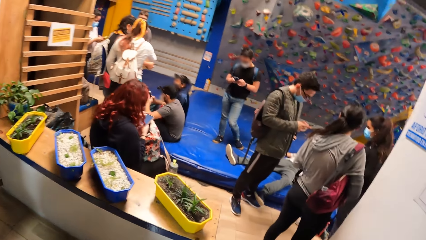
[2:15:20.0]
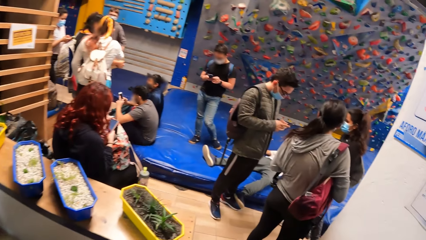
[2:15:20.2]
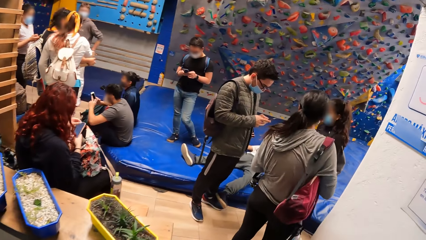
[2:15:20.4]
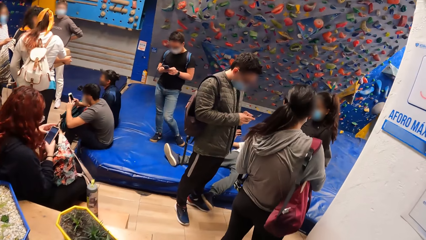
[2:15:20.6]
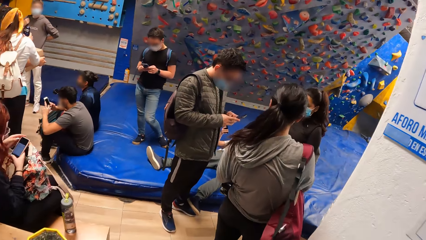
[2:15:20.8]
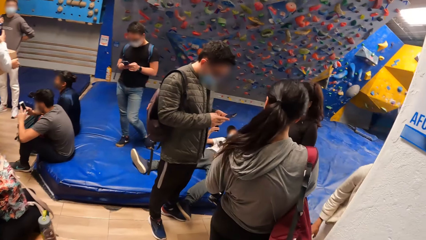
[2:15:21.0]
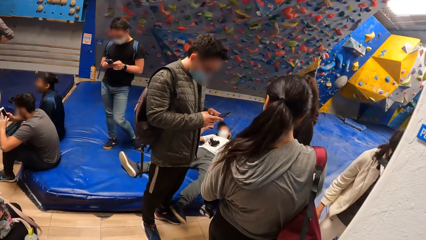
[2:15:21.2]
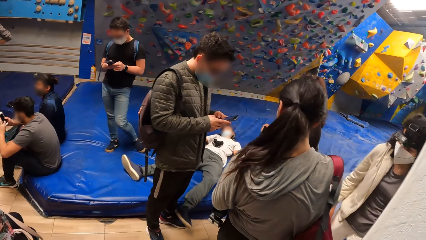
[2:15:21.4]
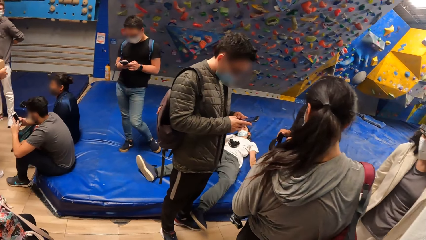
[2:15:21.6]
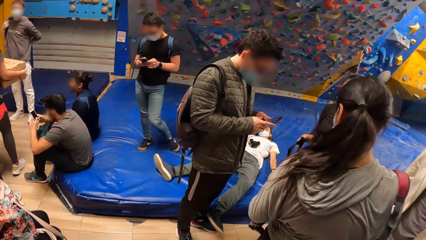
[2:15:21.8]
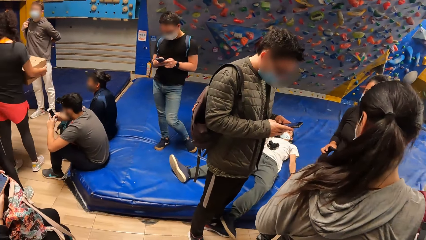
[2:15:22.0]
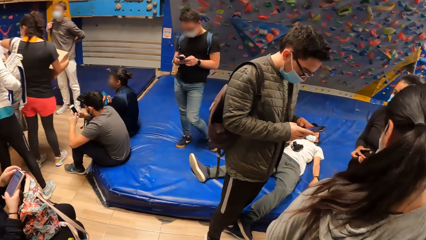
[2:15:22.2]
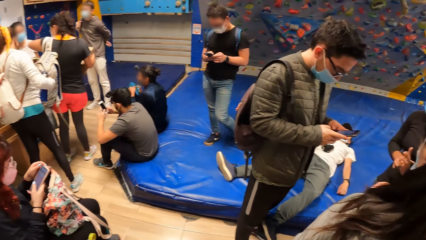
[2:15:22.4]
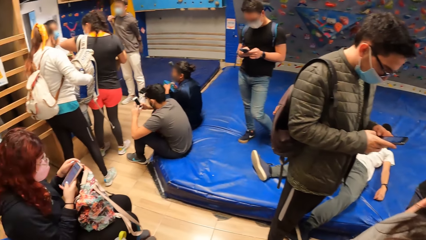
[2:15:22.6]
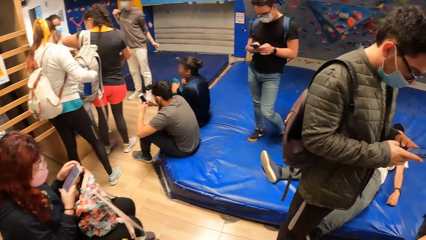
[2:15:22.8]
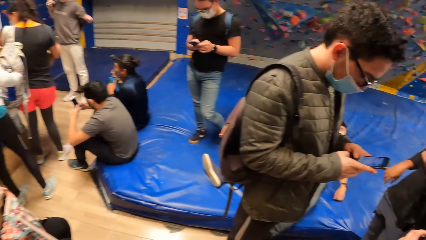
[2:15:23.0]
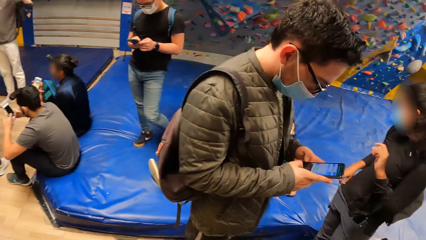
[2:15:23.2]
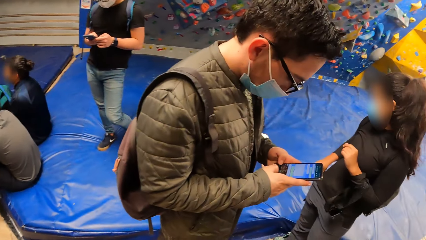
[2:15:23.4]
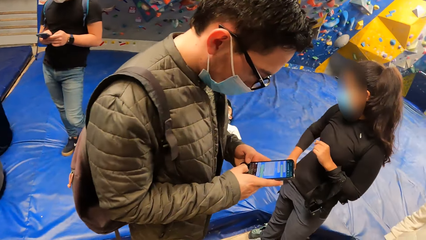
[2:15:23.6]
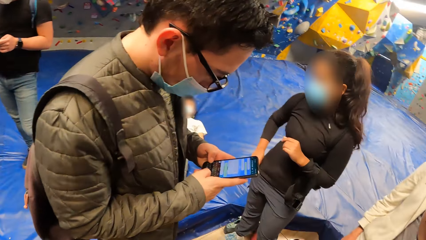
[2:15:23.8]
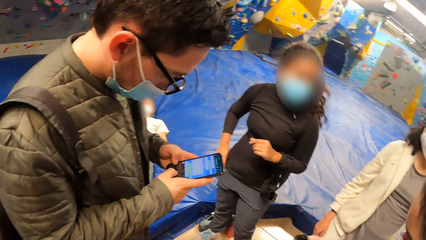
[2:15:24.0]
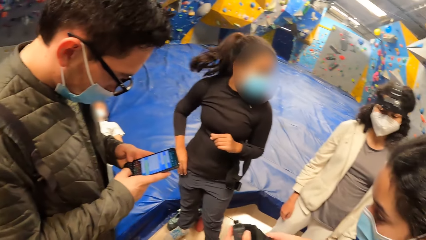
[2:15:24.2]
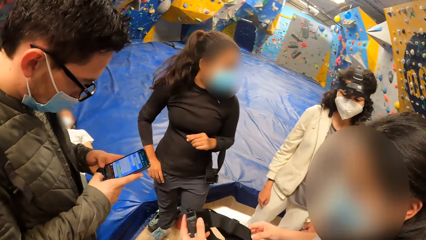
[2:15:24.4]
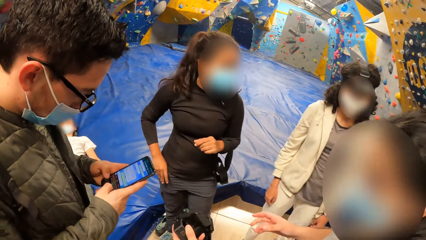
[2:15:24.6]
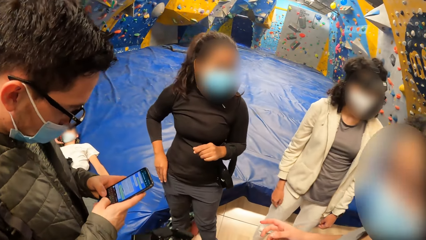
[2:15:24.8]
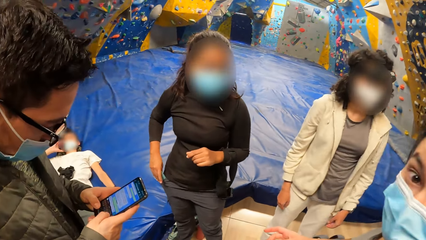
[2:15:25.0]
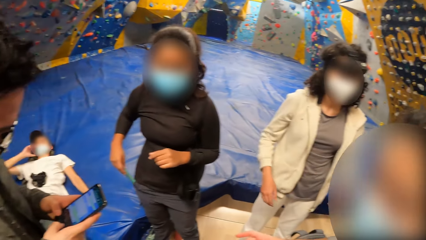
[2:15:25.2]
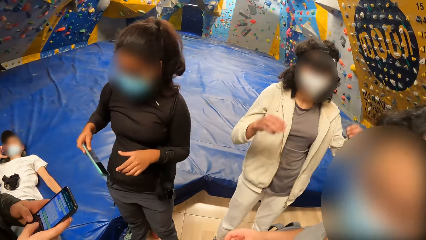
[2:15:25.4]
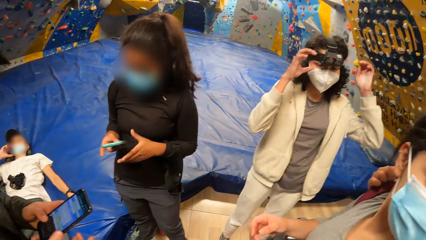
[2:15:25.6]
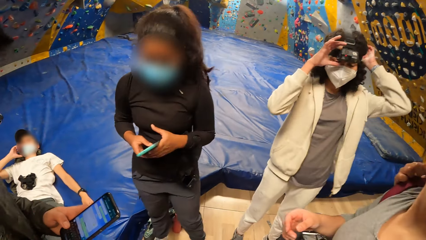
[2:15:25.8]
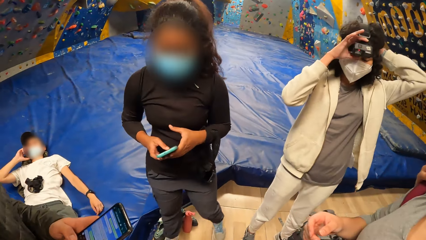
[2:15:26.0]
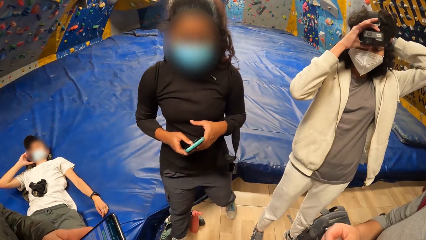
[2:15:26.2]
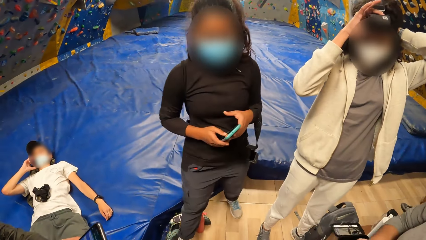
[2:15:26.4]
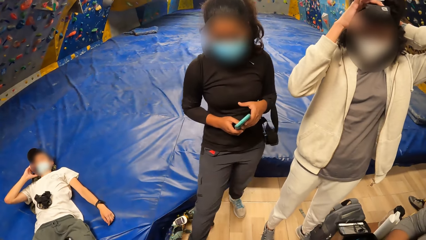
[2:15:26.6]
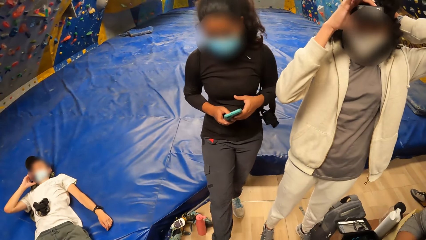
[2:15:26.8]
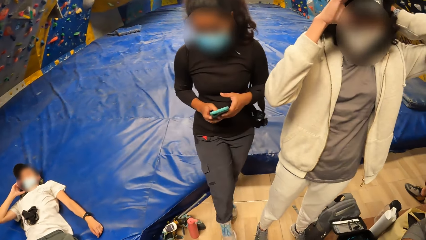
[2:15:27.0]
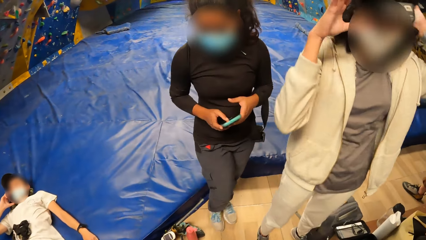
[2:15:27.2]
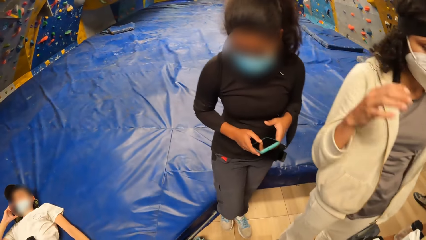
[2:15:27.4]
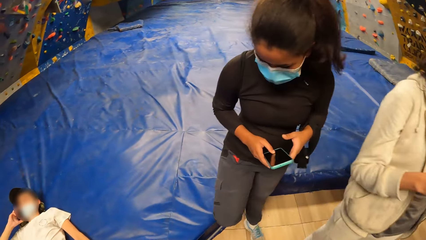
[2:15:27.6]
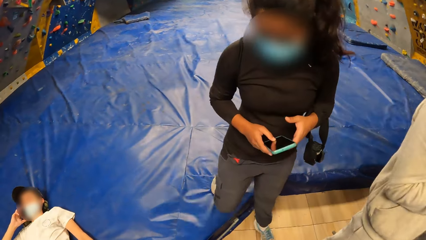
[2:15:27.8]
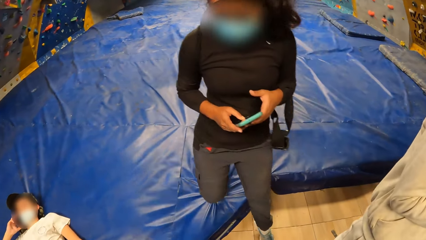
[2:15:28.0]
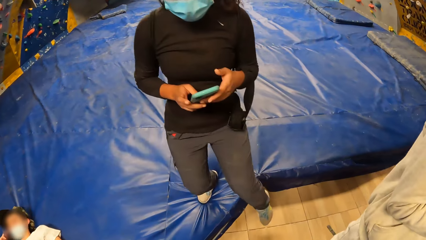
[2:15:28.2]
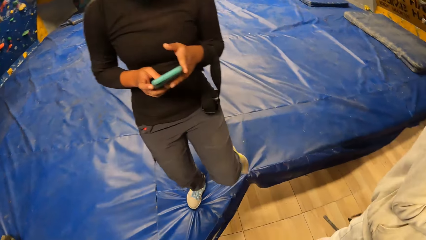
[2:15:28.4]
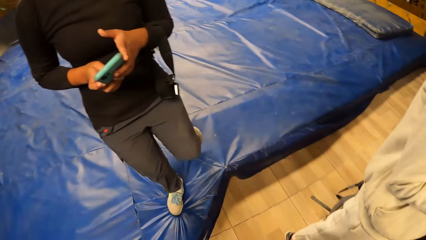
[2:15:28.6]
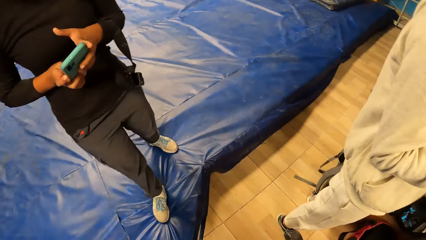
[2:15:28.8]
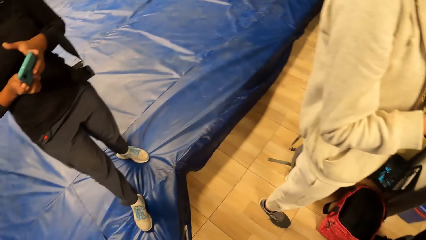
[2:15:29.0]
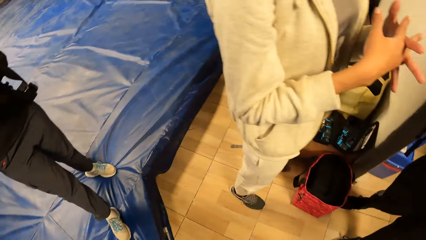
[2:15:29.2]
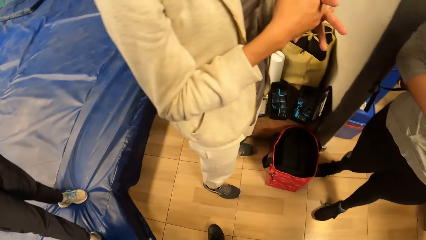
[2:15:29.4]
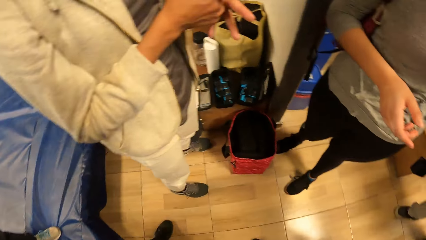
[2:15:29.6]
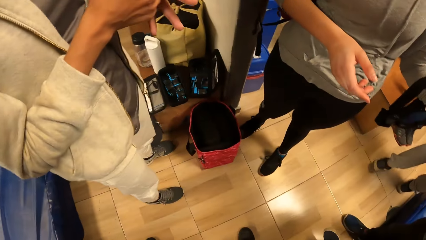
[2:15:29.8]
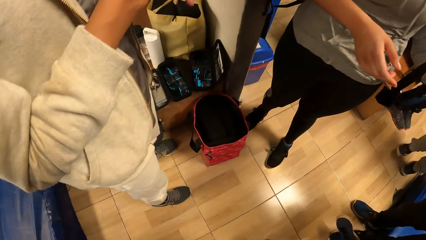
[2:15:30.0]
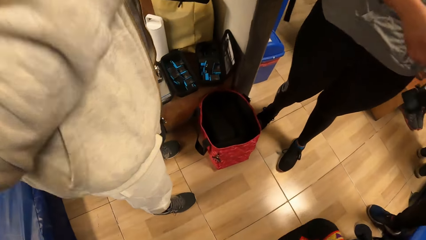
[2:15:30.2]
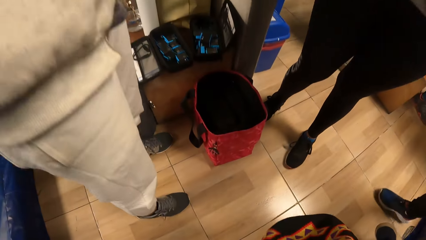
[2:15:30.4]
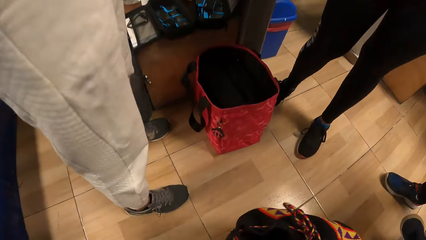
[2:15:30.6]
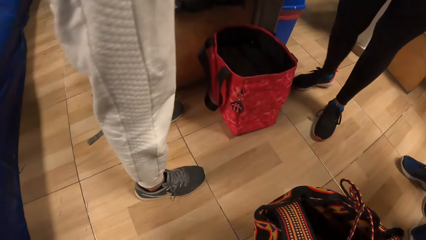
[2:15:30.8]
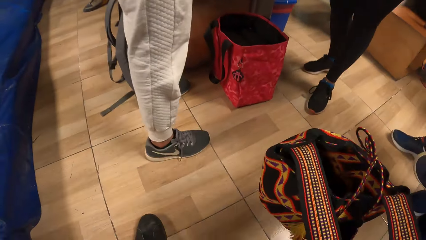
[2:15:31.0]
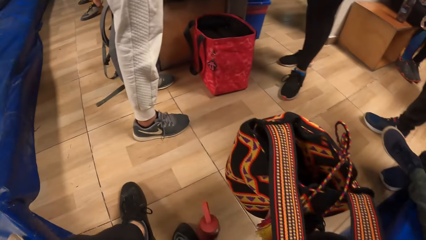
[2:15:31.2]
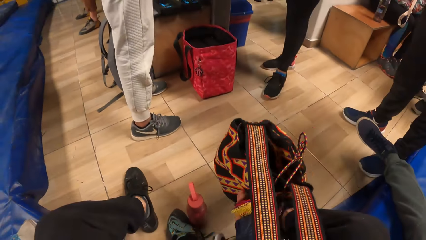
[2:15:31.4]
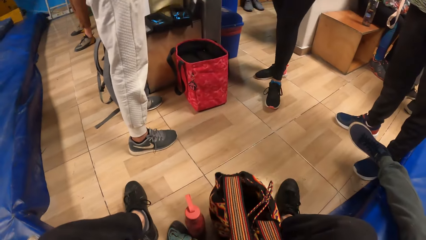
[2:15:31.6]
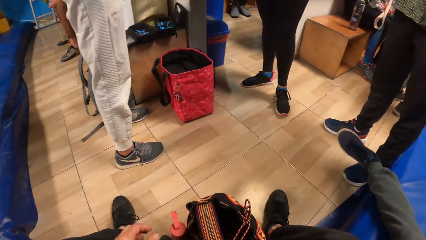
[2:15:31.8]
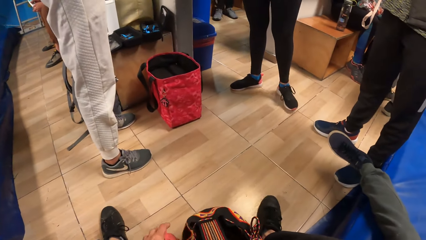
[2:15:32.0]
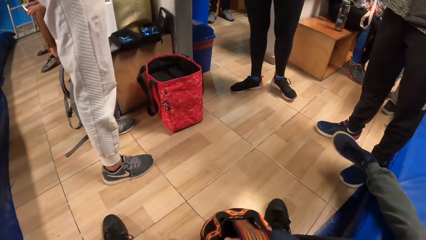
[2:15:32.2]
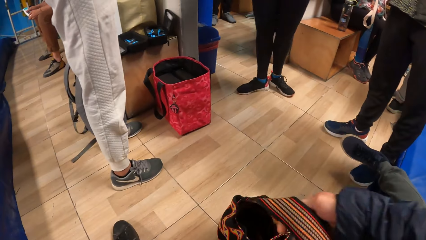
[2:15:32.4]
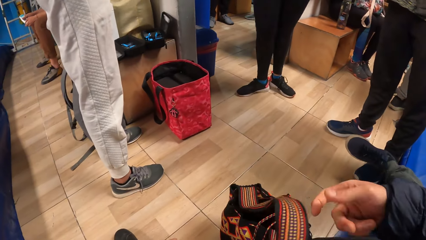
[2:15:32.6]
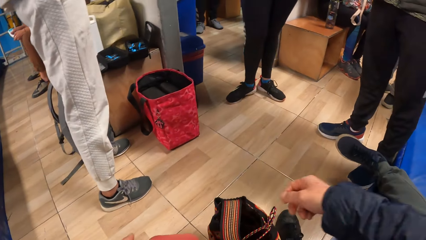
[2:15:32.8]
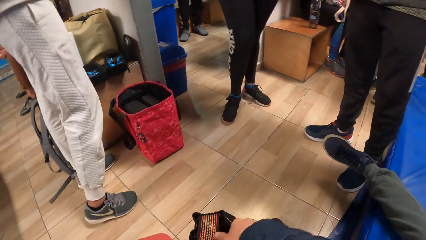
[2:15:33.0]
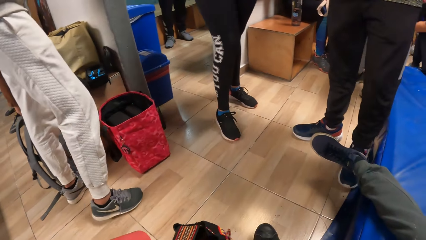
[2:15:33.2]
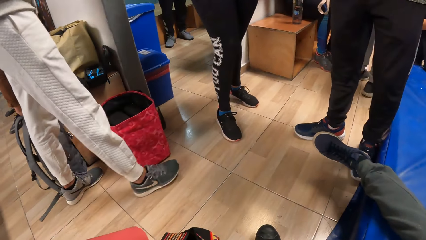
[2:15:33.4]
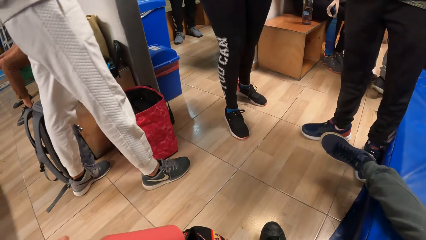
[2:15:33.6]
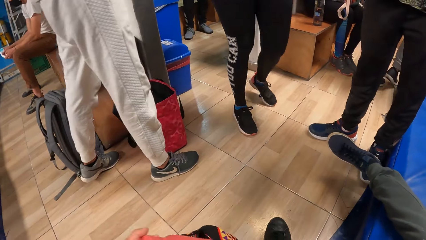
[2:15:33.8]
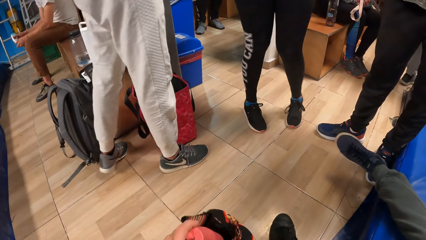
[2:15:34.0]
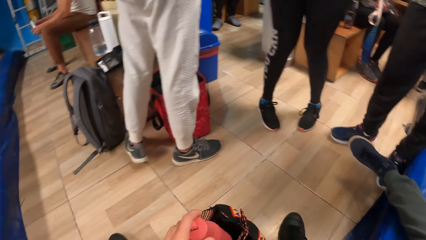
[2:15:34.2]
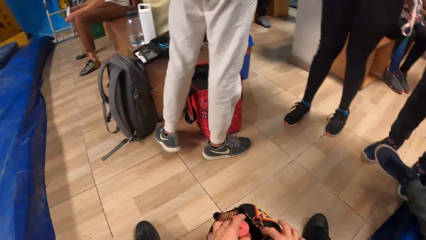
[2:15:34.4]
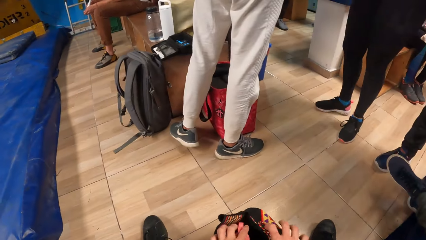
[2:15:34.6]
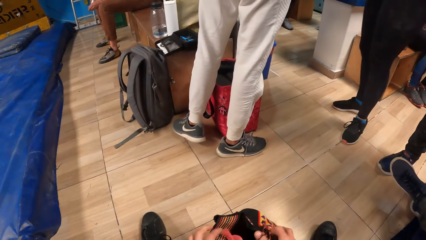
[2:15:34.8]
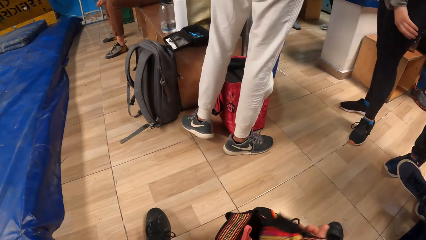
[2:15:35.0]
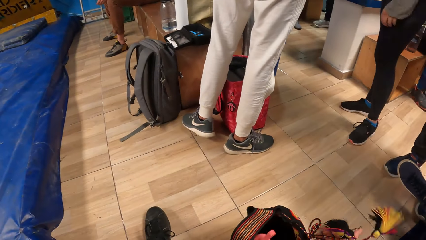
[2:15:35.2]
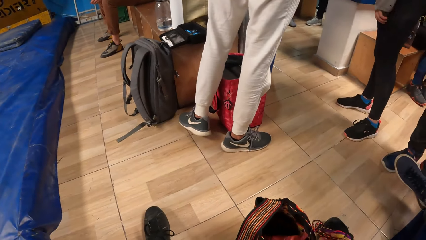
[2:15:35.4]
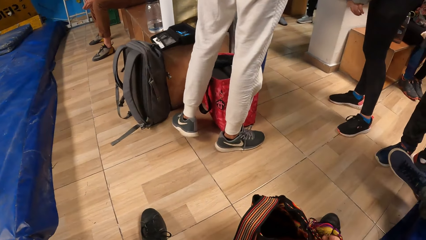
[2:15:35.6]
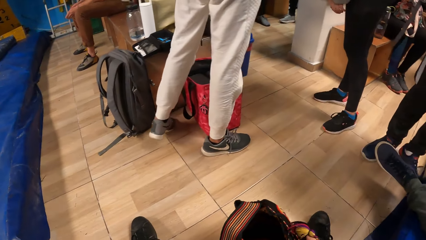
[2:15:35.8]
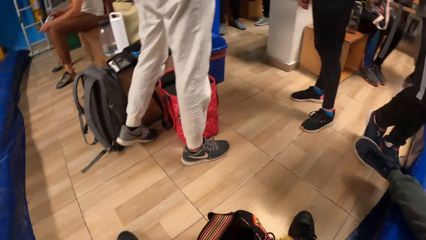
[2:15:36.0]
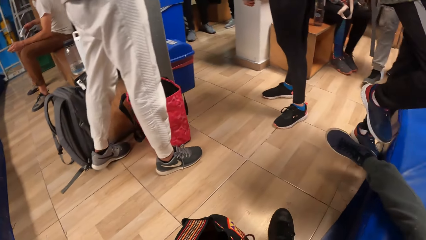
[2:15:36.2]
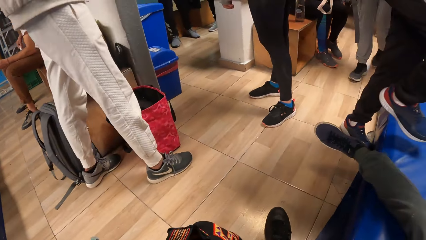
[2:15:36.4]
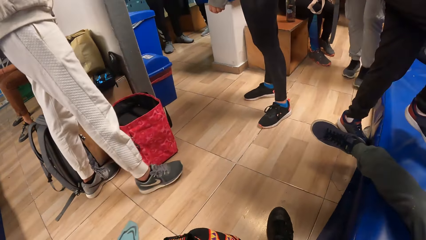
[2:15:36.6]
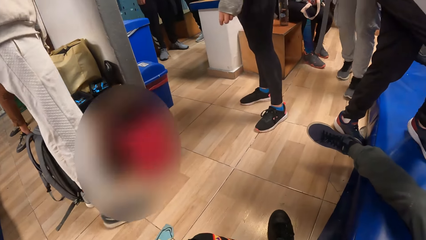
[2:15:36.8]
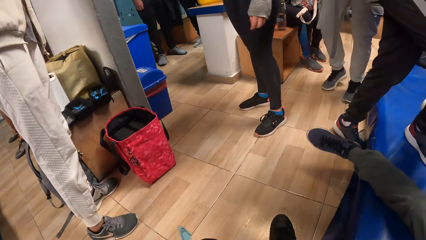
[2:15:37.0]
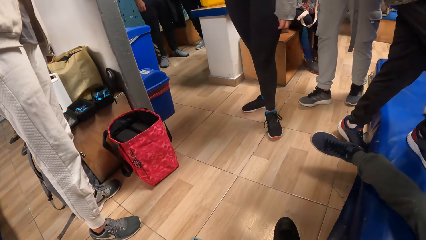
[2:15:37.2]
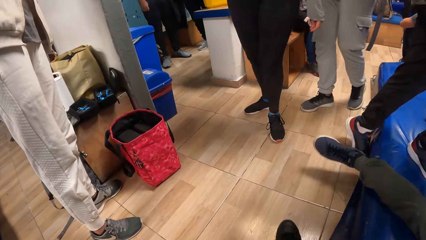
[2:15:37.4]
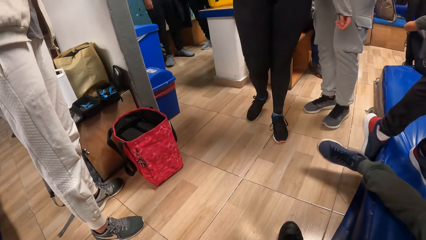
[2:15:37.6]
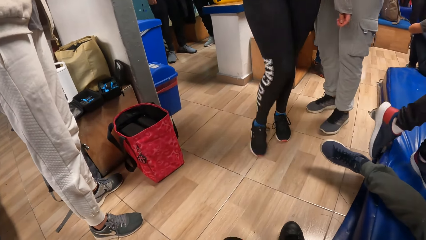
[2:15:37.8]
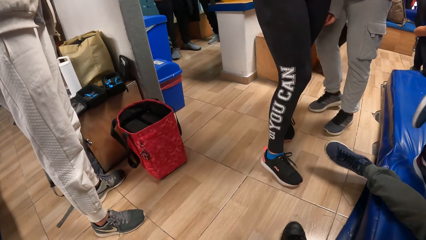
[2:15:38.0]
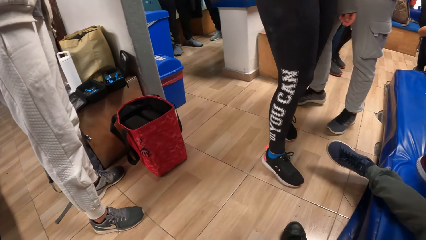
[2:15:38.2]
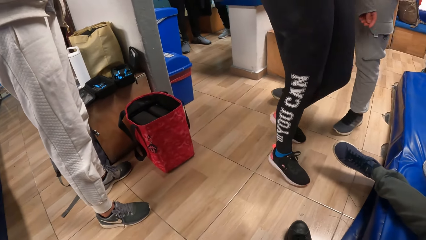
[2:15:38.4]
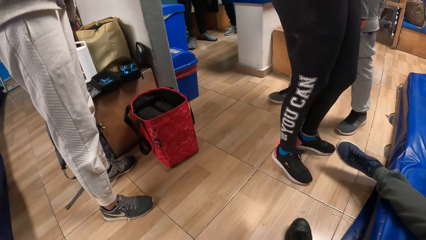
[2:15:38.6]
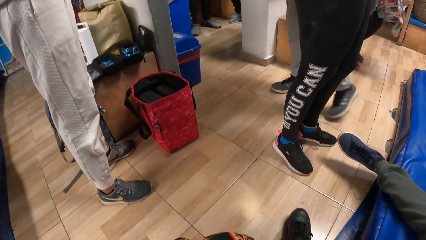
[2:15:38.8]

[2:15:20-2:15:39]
A man operates a mobile phone with both hands. A woman brings a mobile phone from her pocket. The woman operates the mobile phone with both hands. The camera wearer sits on a bouldering mat. She drops the bag on the floor. She drops a water bottle into the bag with her left hand. She ties the bag.
